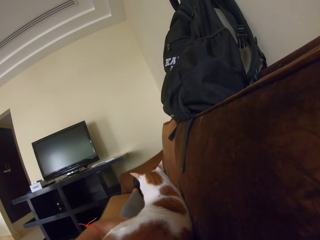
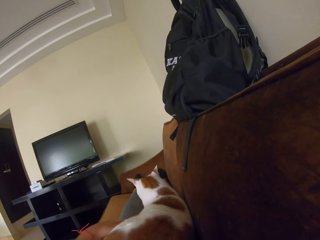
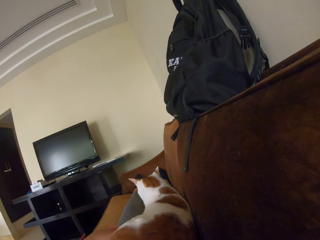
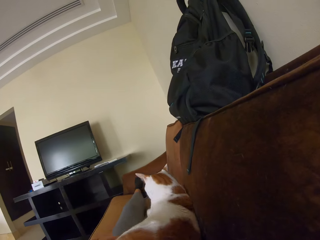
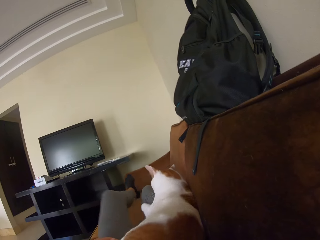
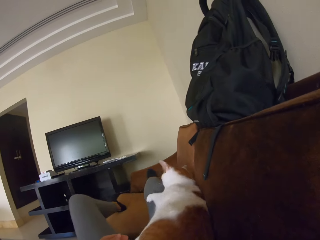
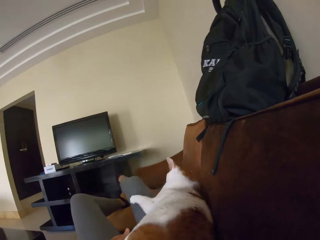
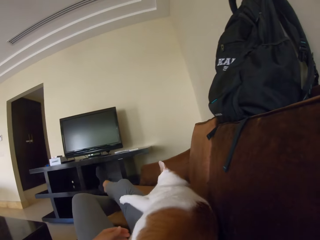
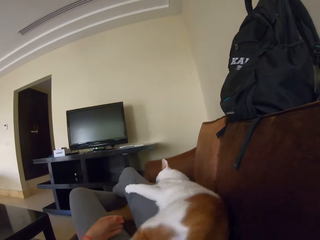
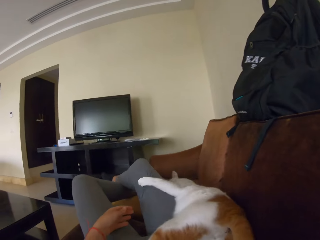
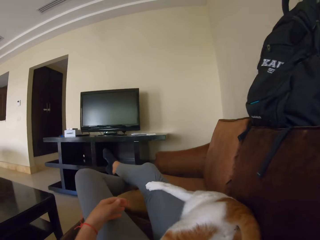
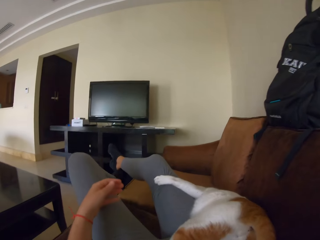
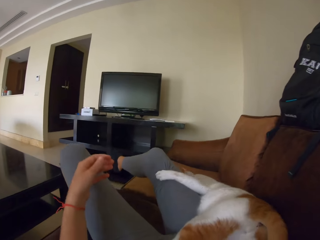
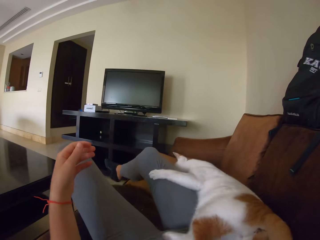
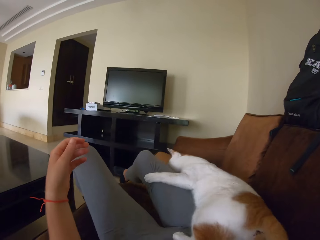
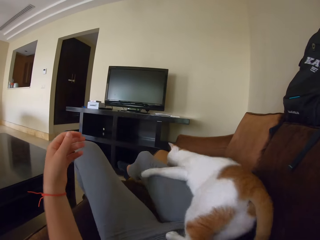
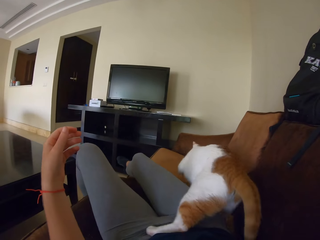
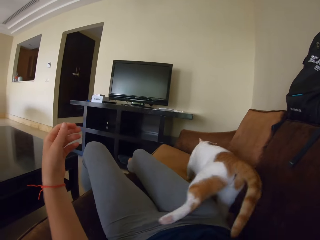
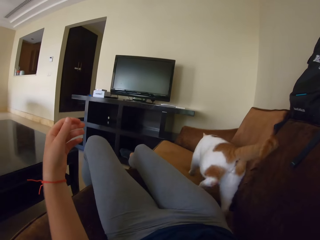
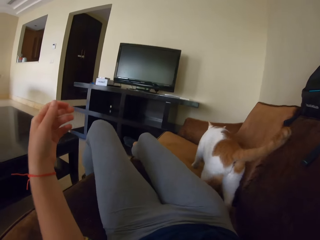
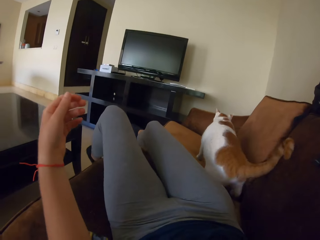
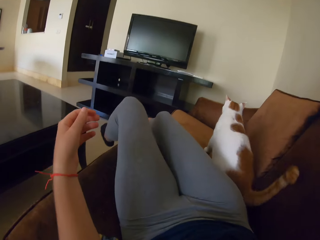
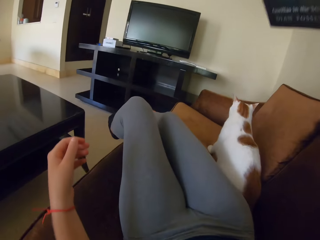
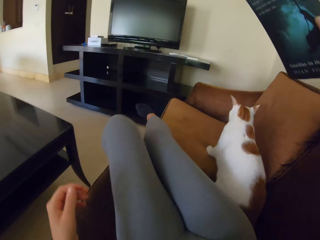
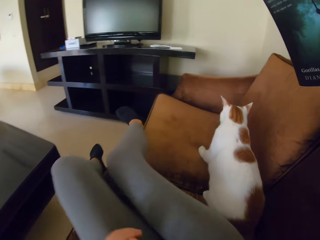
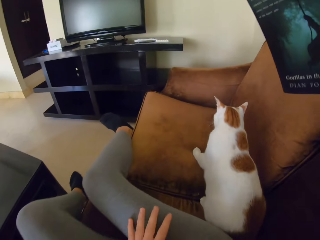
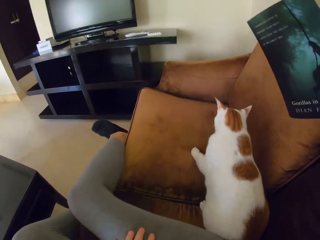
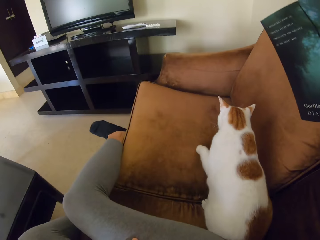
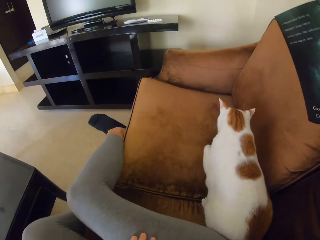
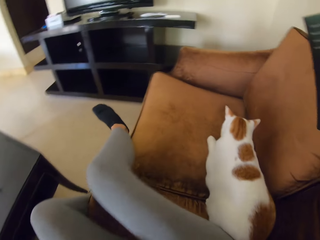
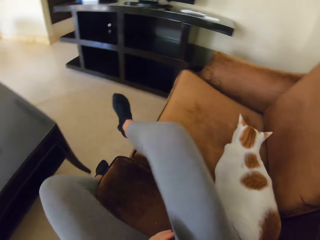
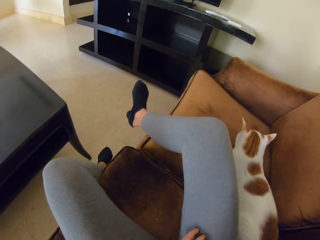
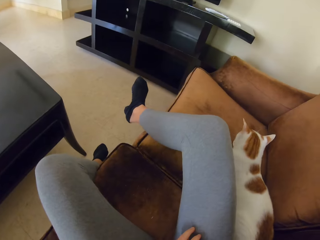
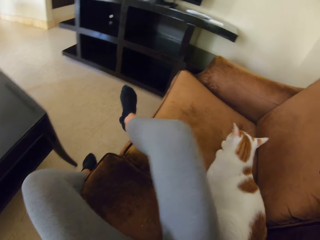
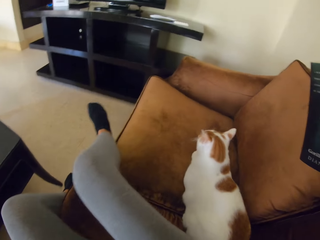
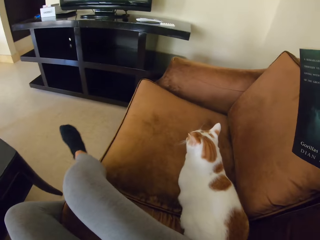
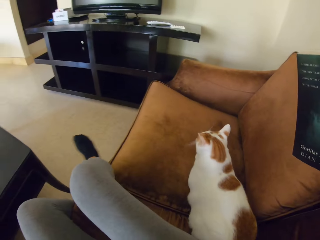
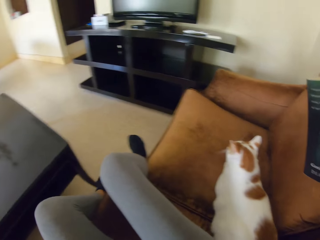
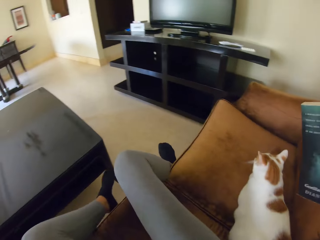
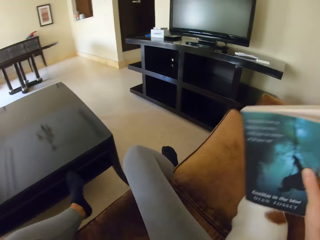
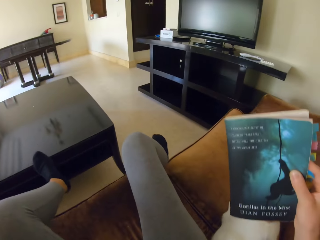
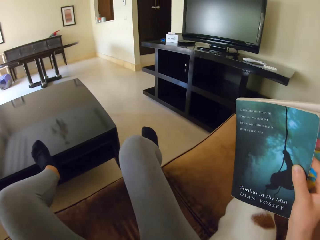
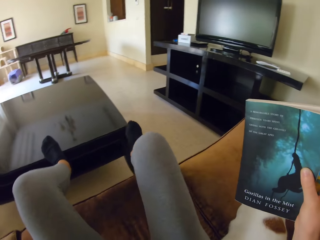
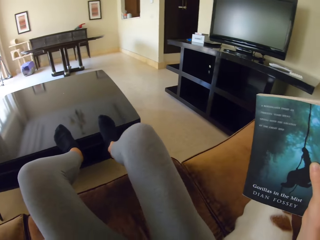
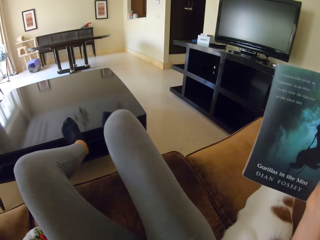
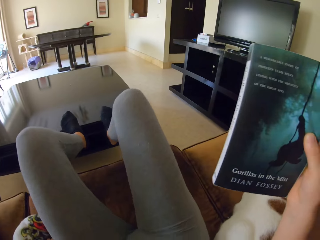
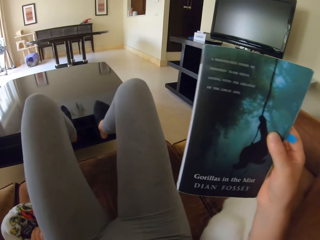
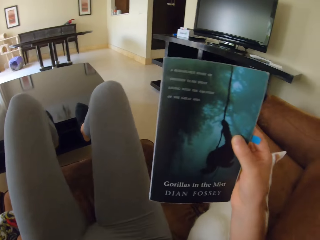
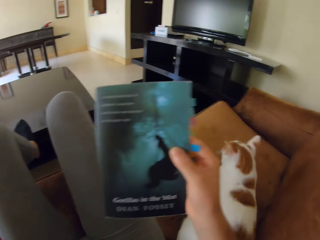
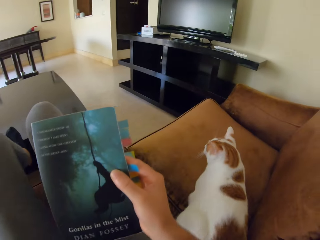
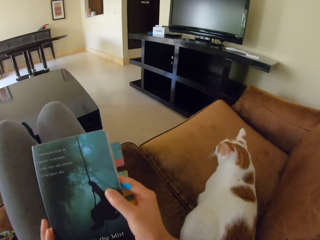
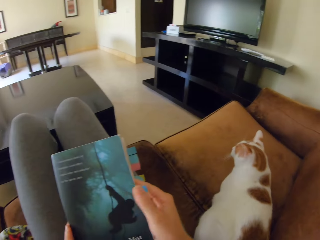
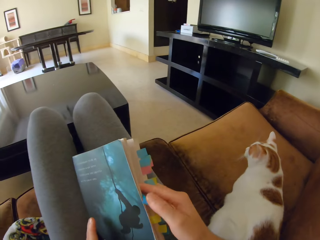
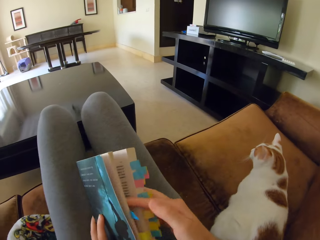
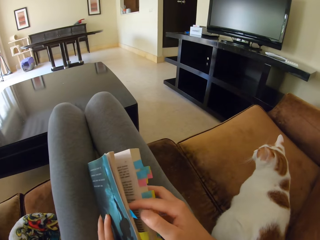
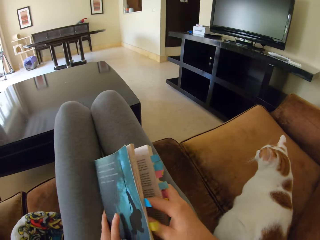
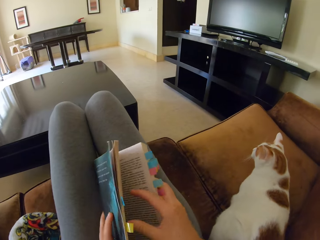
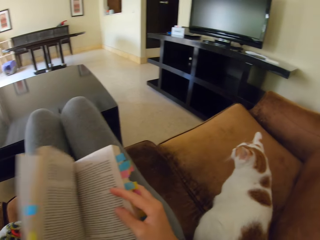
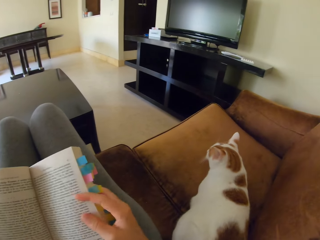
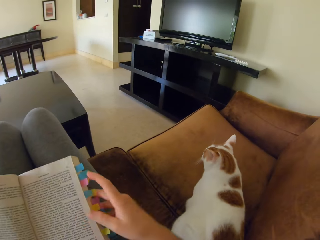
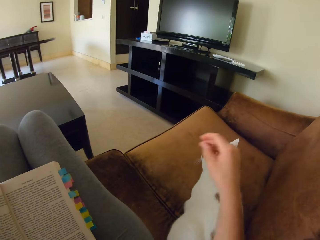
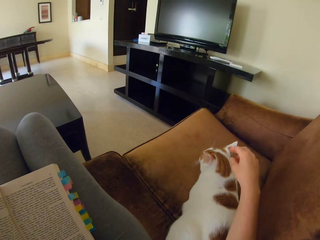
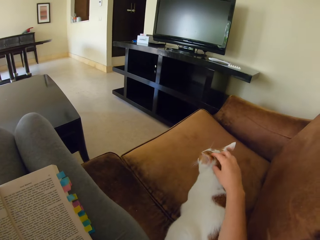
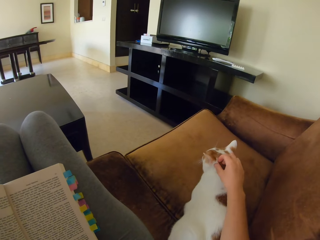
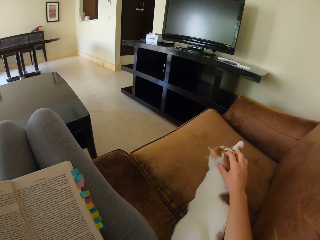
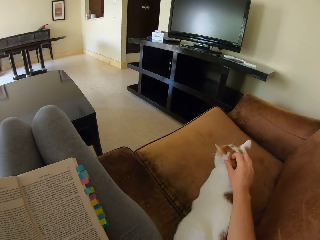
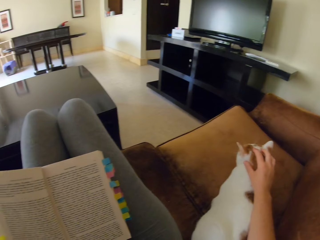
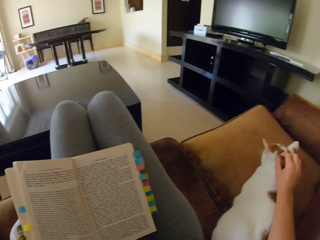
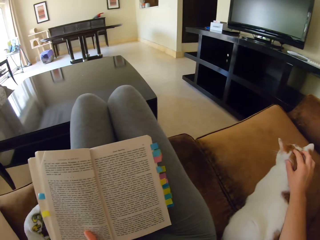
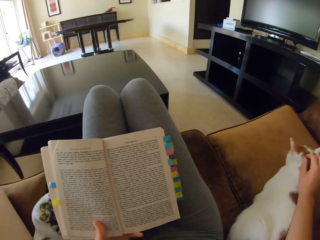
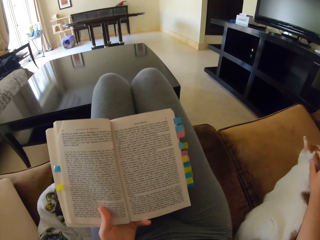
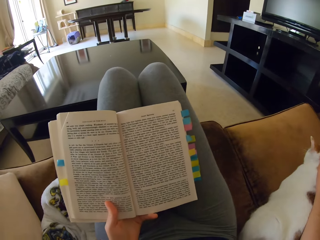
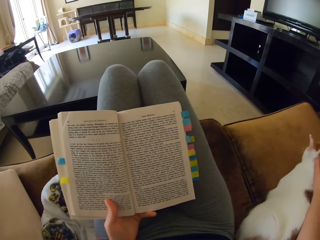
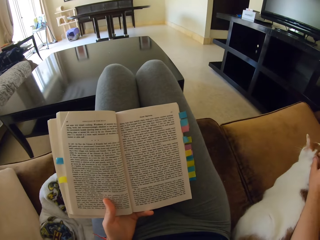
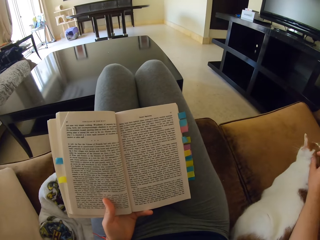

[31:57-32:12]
The camera wearer moves her legs to the side of the sofa. She sits up upright. She places both legs on the coffee table. She moves on the sofa. She opens a book on her lap. She pets the cat on the sofa.

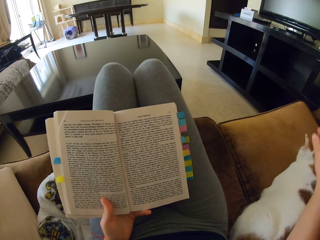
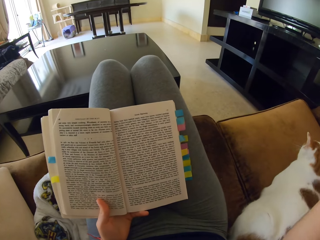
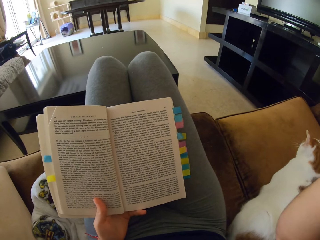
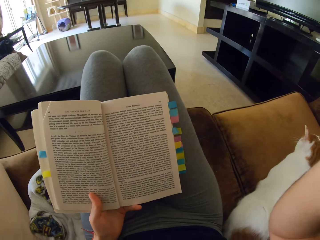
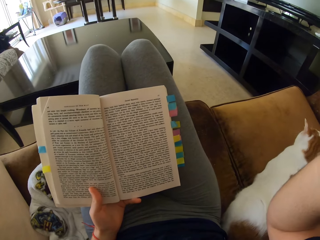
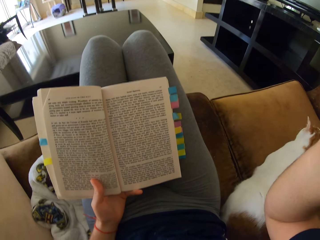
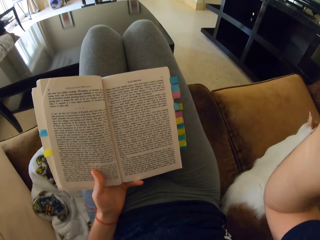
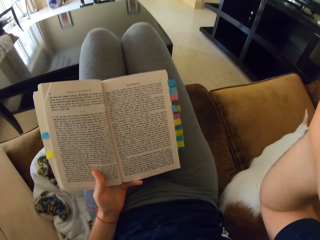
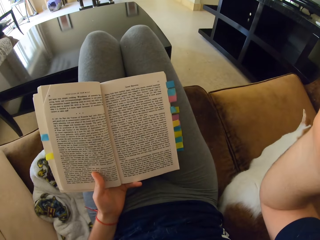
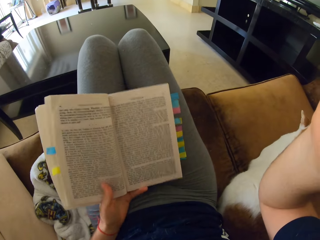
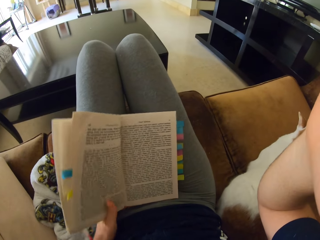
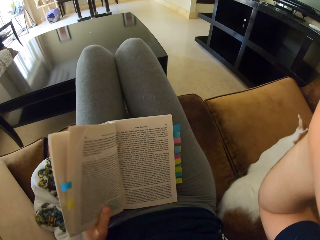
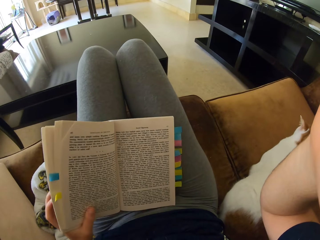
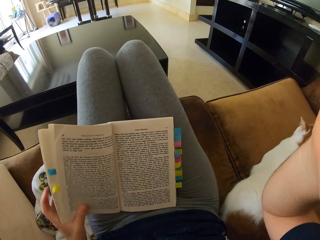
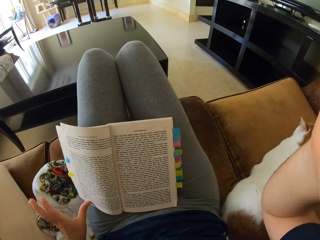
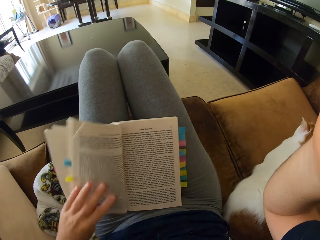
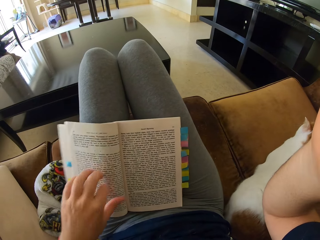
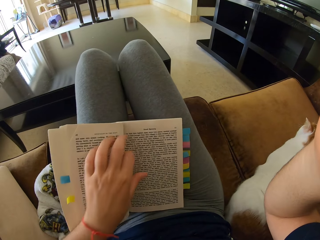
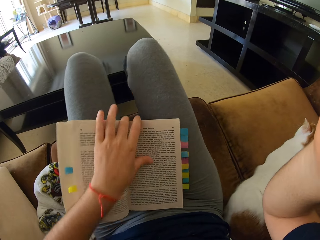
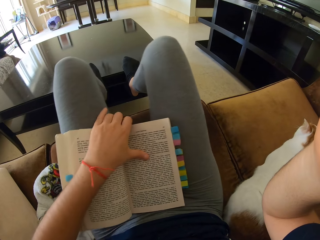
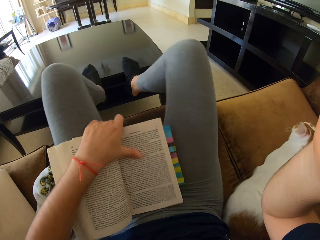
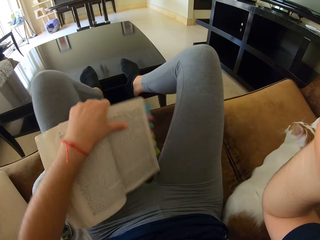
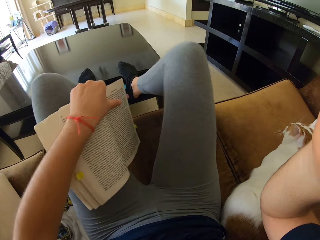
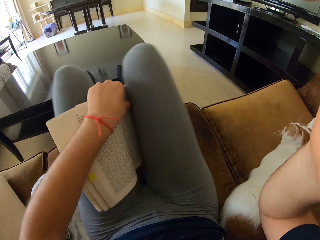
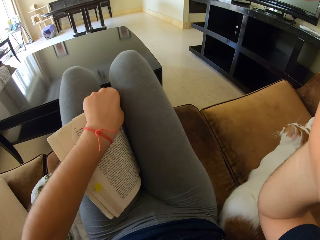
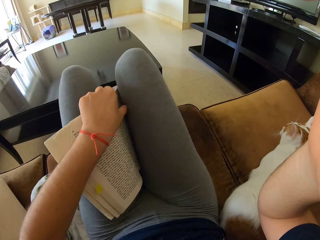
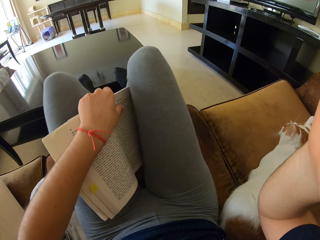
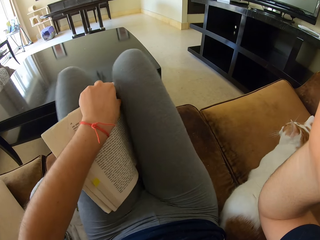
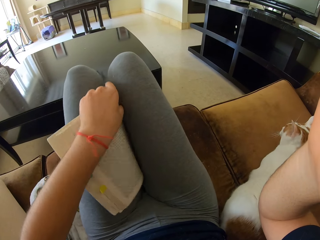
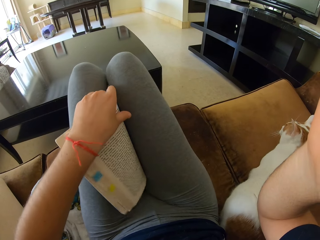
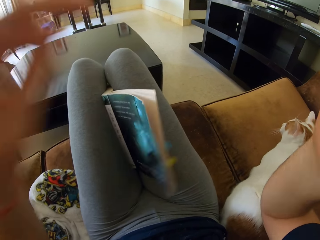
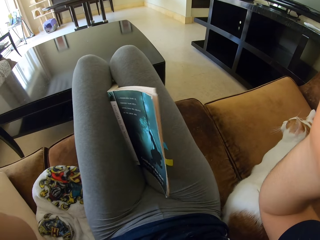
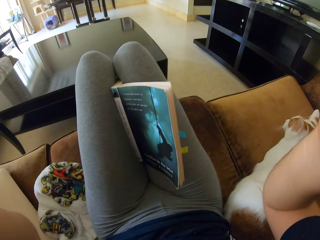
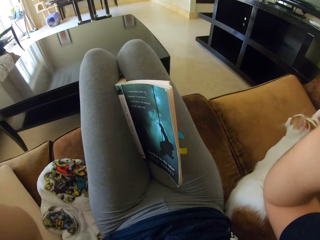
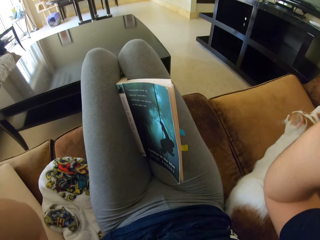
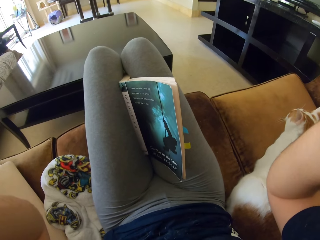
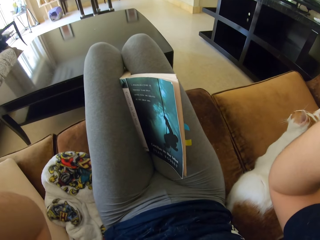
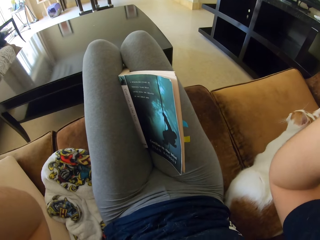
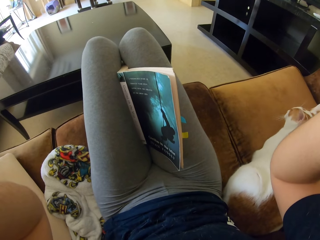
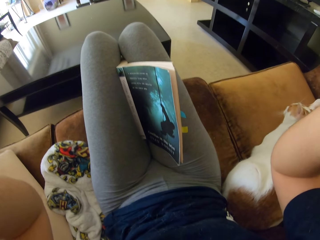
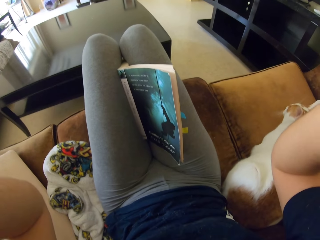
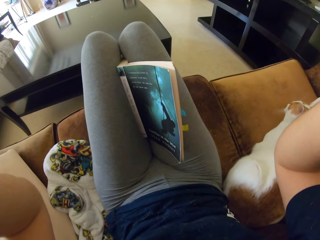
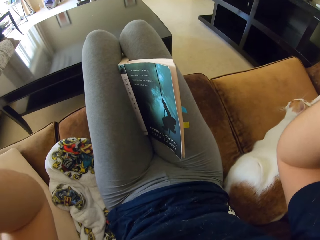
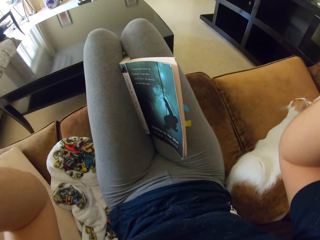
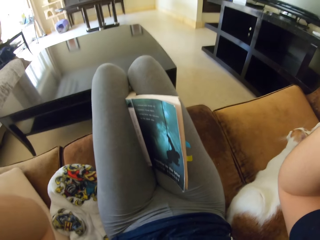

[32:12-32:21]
The camera wearer reads a book. She places the book between her thighs. She holds the book. She holds her head with both hands.
